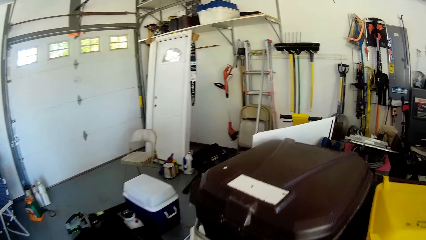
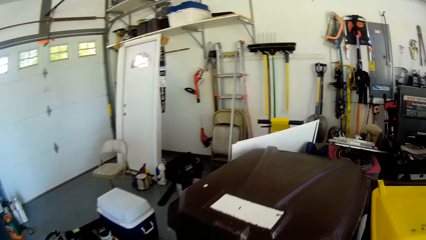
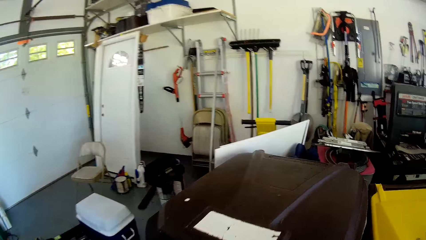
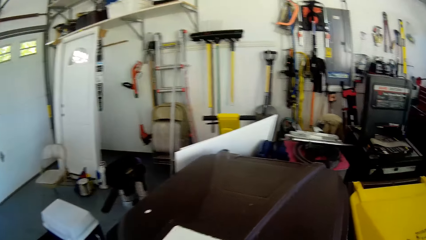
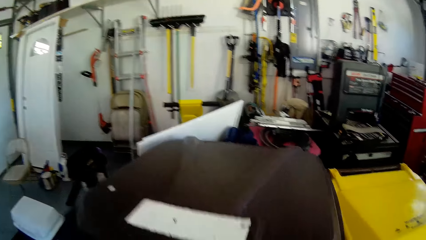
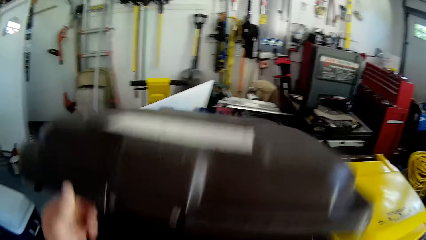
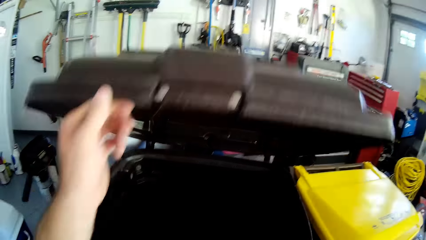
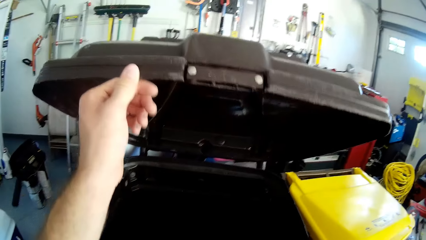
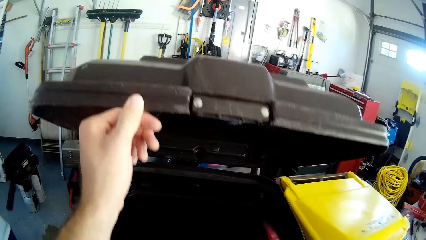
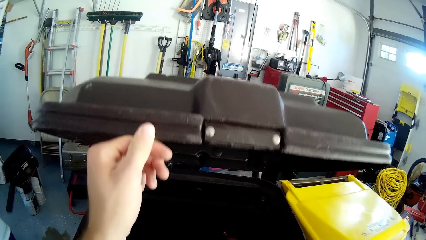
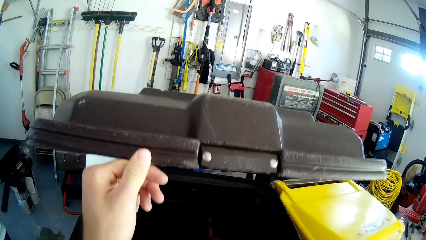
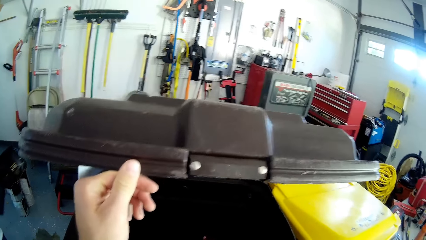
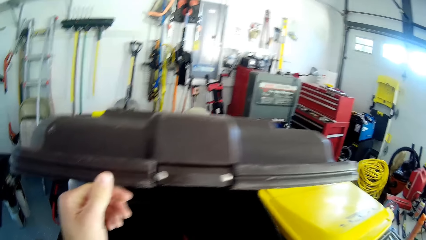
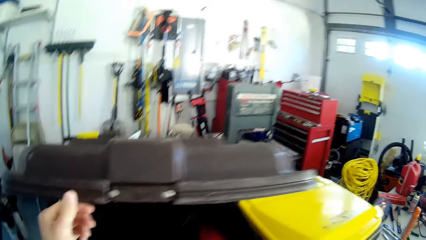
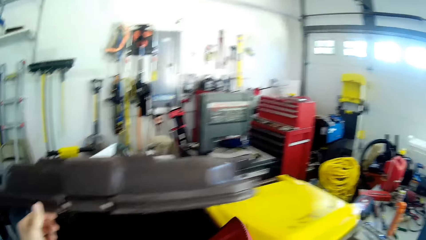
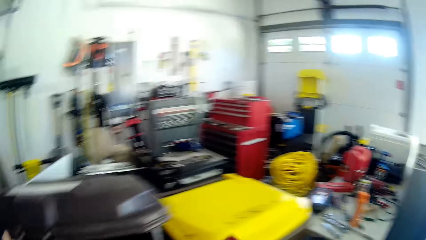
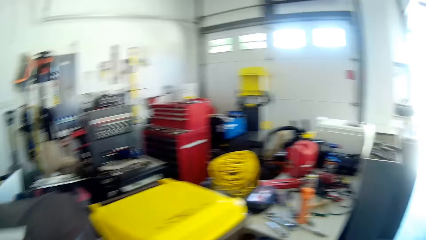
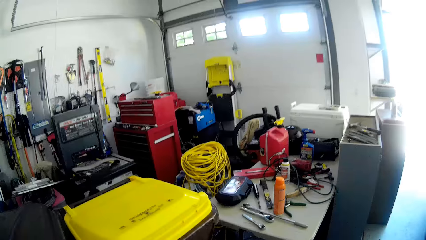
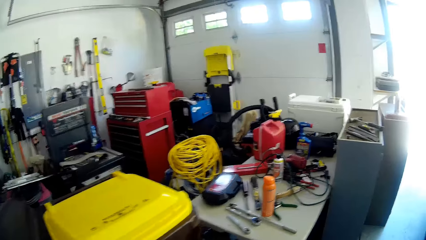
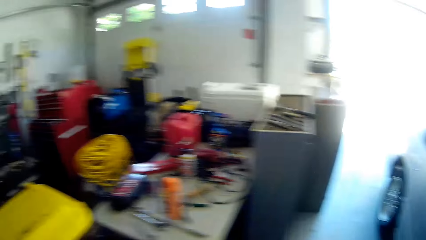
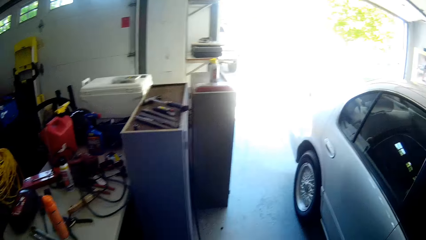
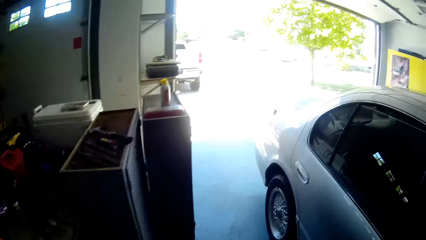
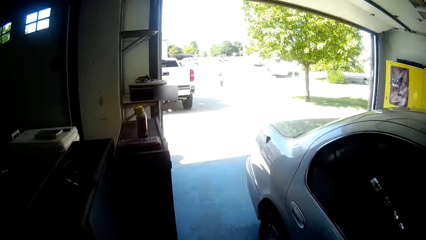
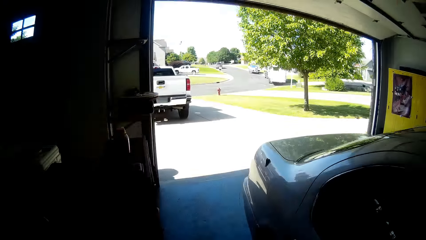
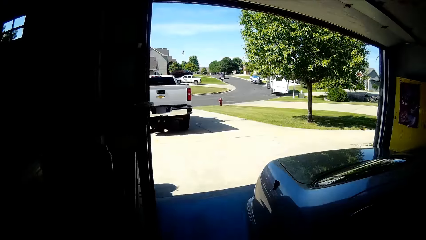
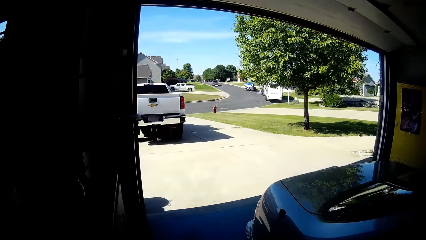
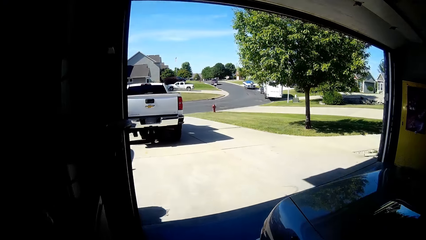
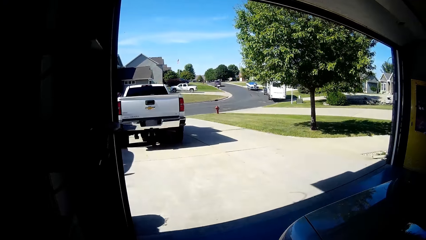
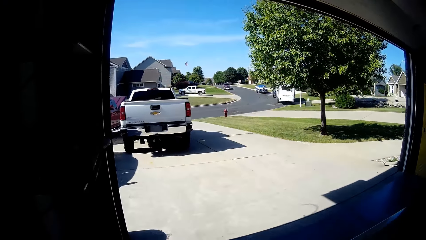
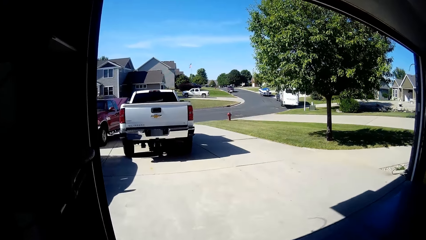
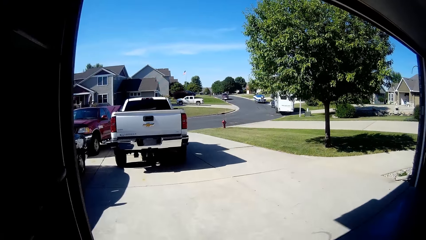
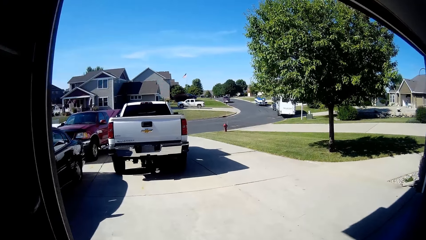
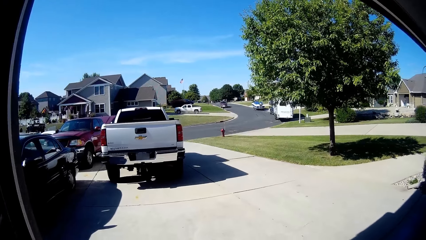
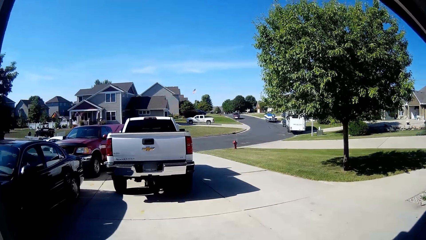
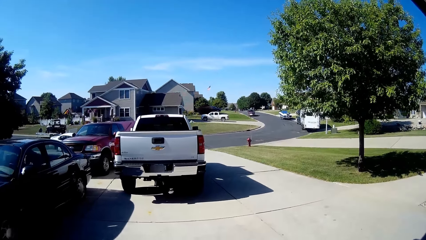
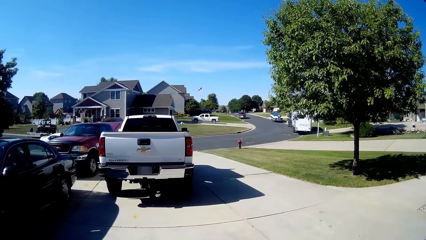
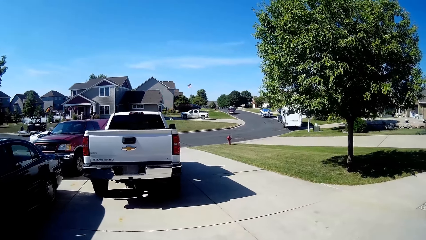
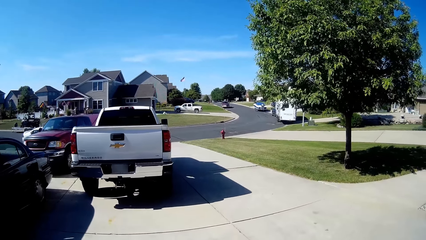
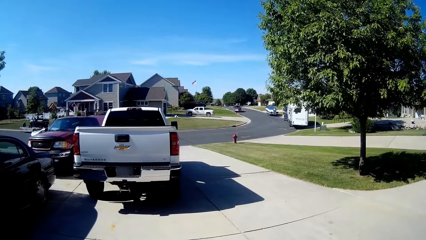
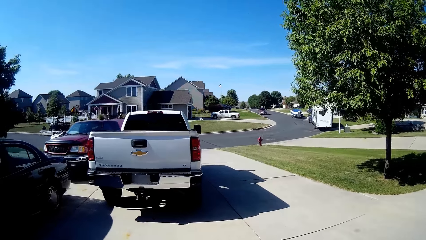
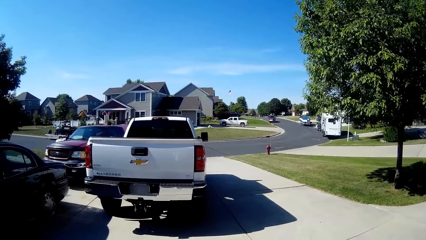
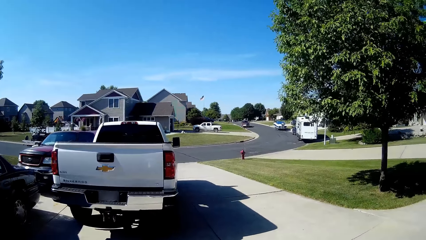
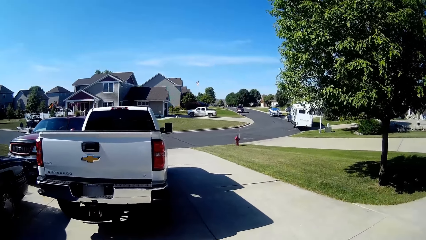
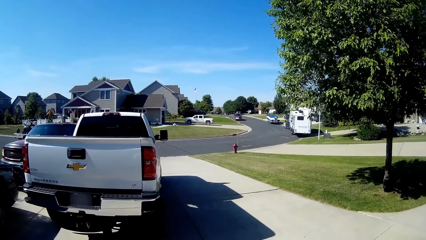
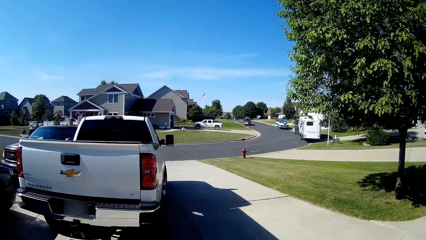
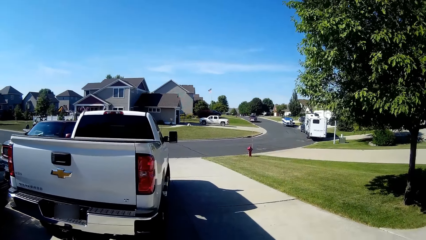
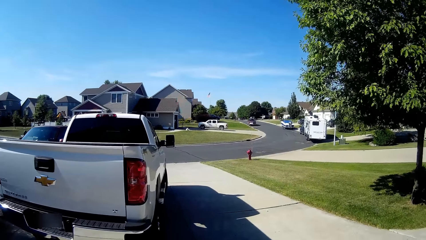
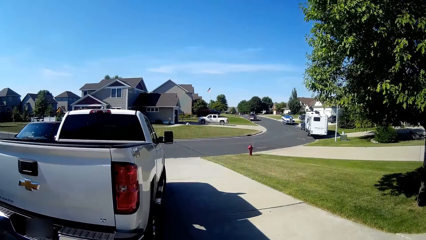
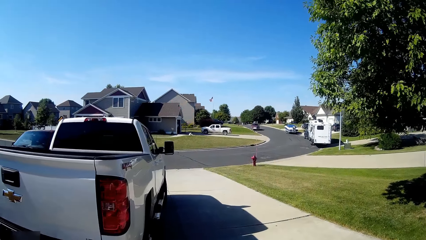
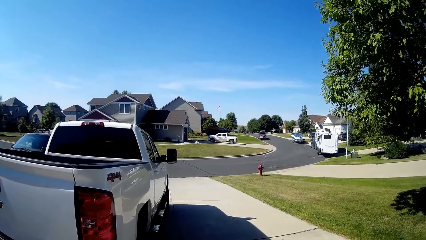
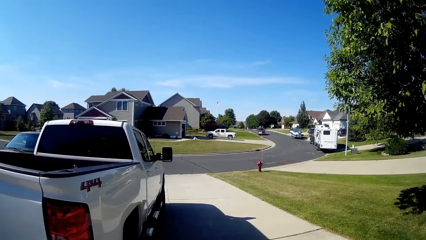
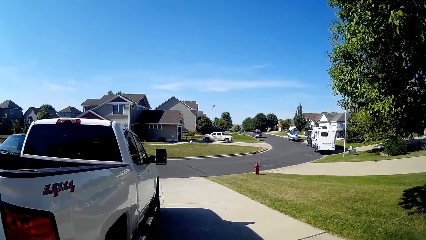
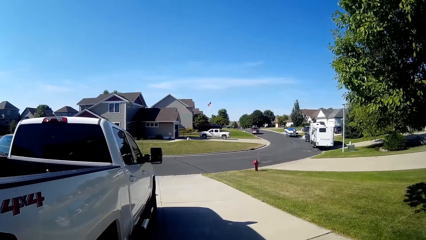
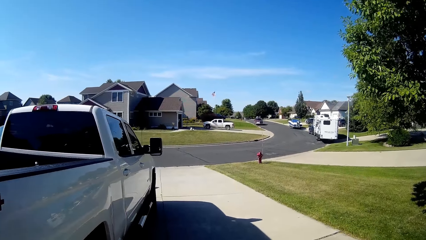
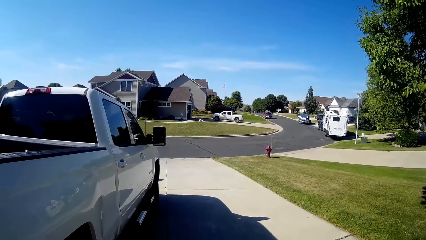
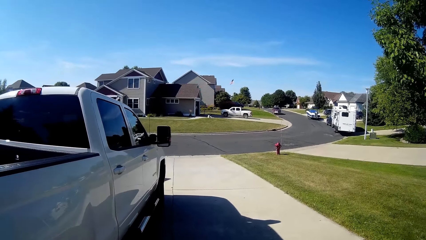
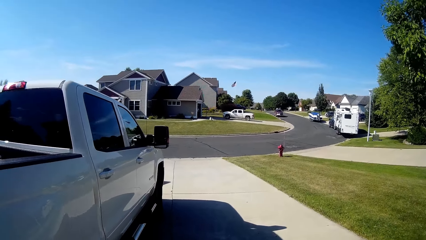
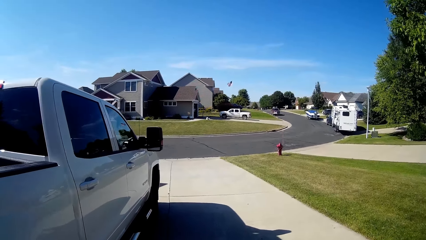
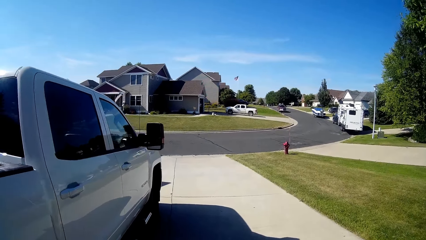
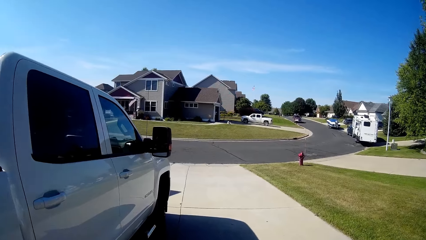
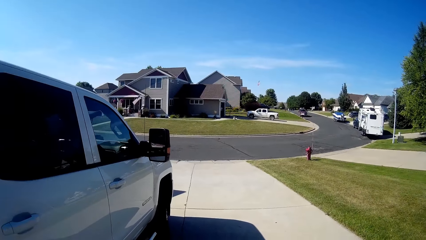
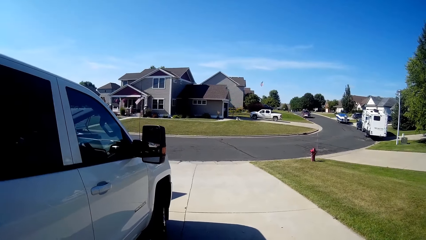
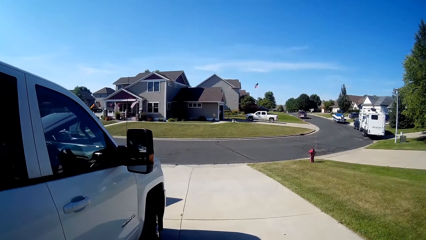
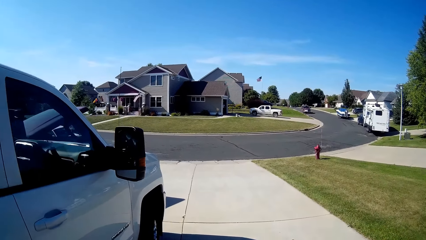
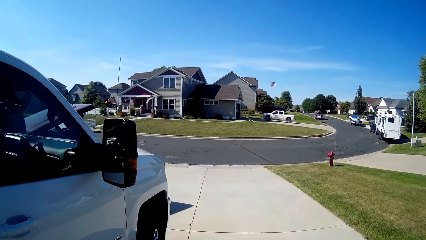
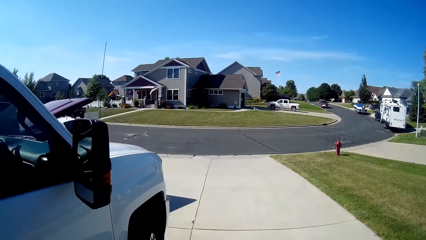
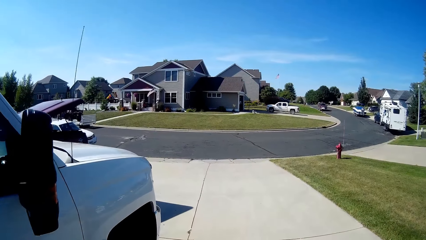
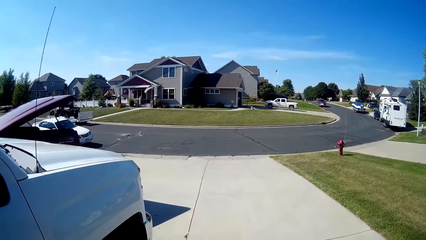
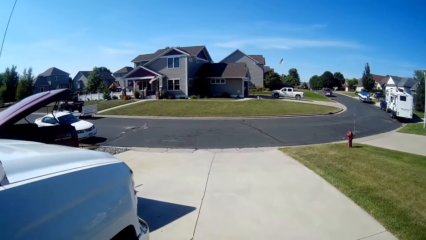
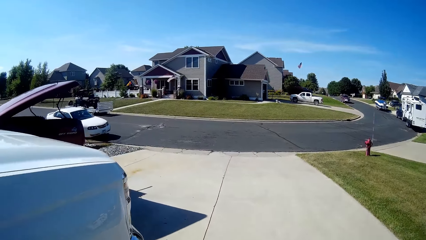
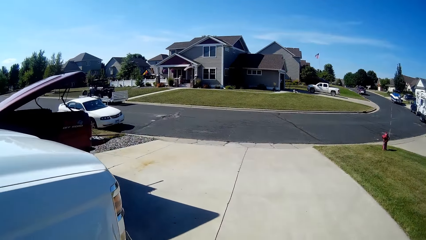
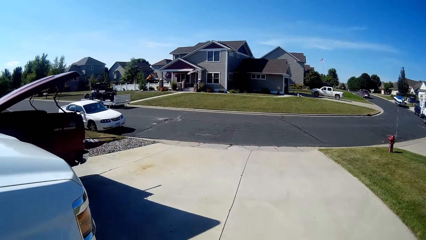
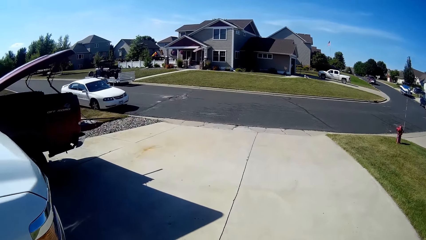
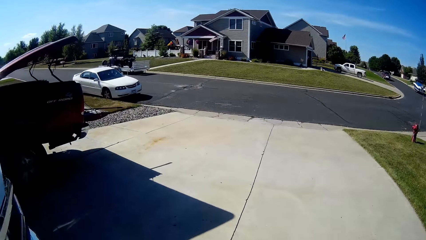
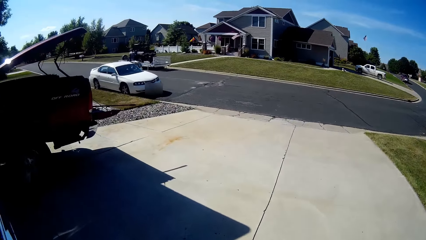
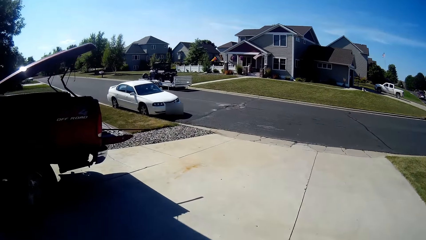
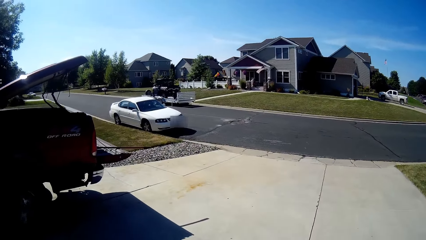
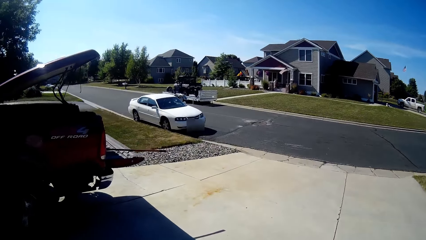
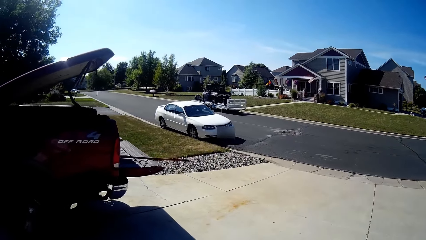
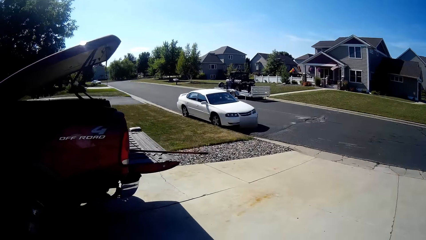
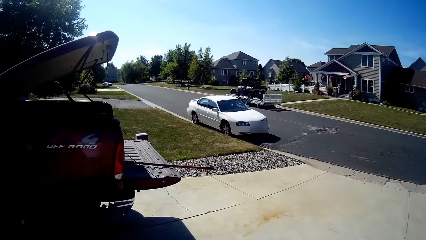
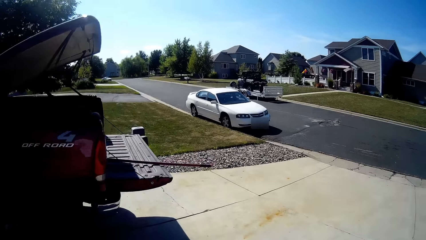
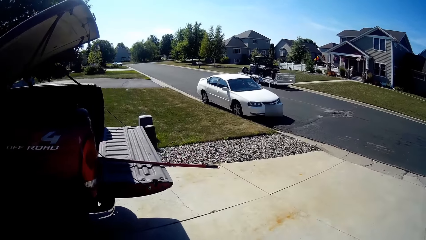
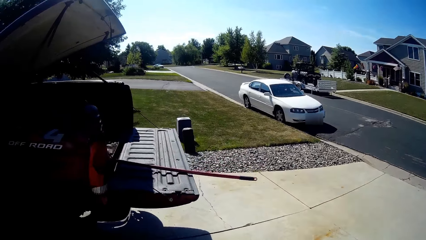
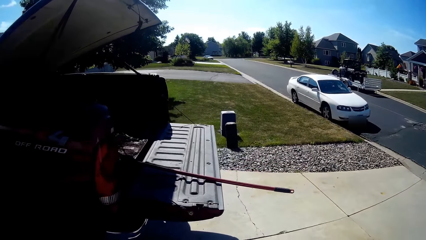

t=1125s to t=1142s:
The camera wearer opens the bin with his left hand. He pours dirt from the packer into the bin. He closes the bin with his left hand. He walks outside towards the car. He walks outside towards the car again.
